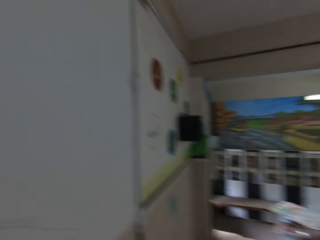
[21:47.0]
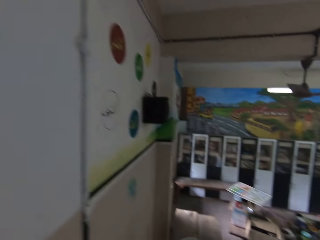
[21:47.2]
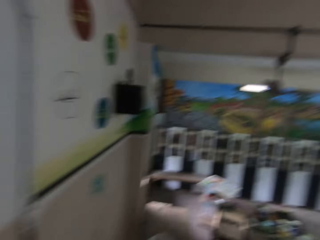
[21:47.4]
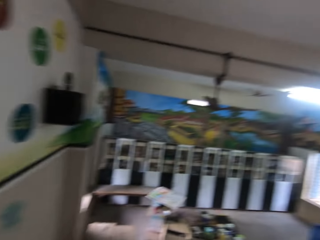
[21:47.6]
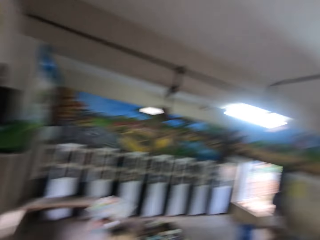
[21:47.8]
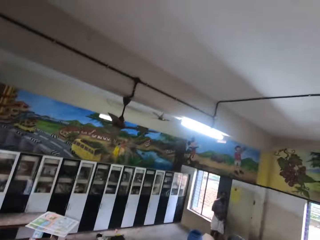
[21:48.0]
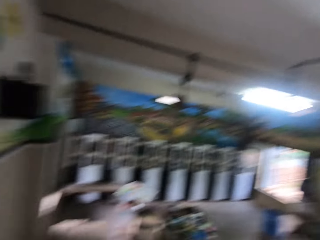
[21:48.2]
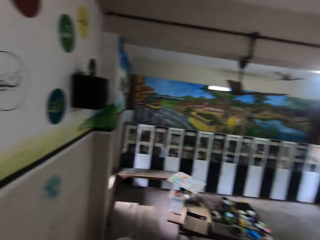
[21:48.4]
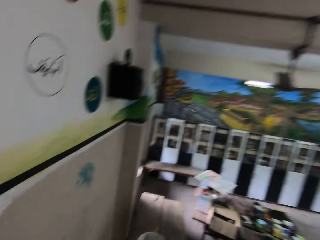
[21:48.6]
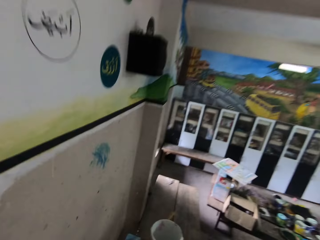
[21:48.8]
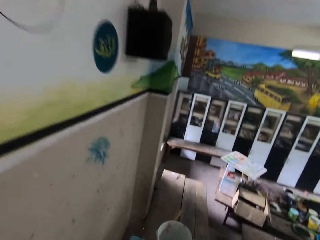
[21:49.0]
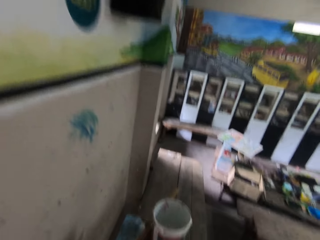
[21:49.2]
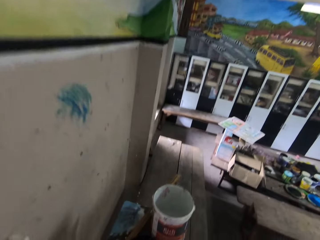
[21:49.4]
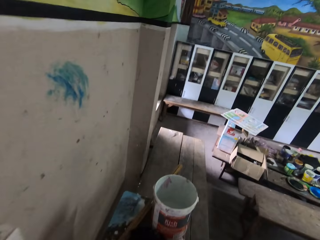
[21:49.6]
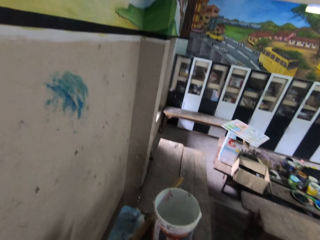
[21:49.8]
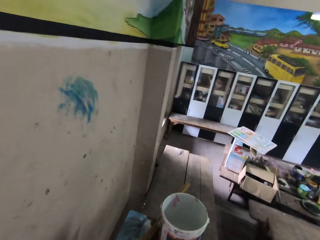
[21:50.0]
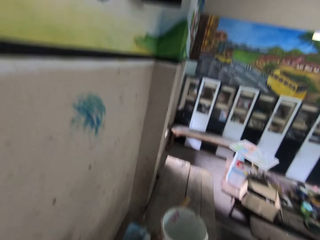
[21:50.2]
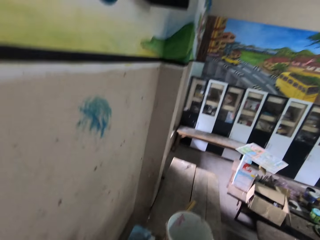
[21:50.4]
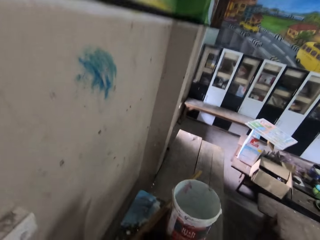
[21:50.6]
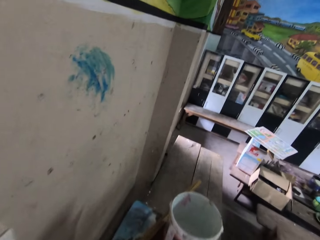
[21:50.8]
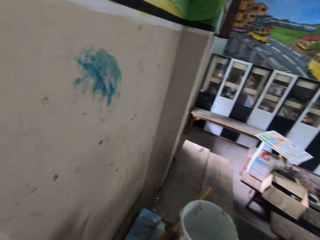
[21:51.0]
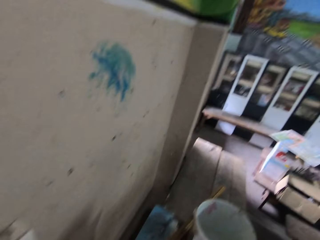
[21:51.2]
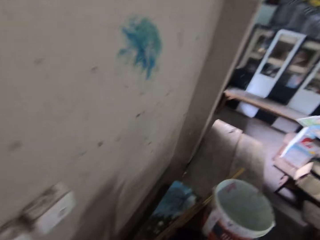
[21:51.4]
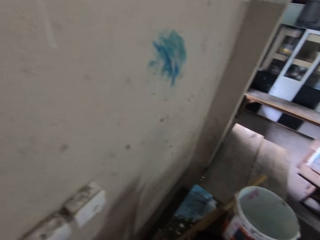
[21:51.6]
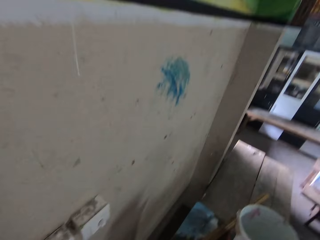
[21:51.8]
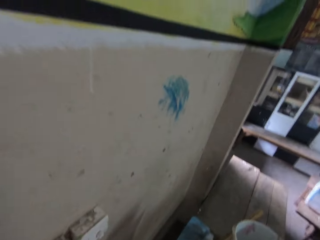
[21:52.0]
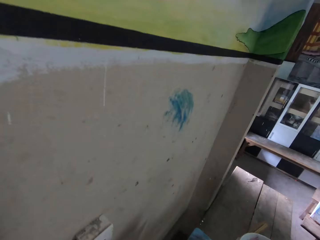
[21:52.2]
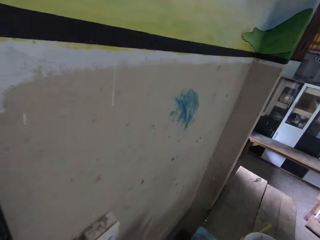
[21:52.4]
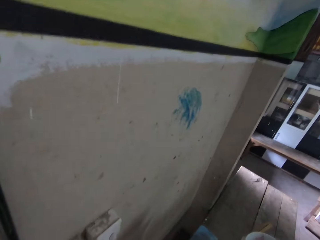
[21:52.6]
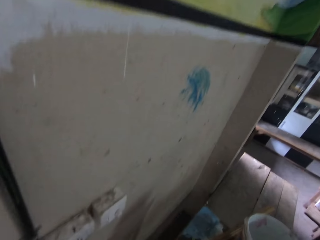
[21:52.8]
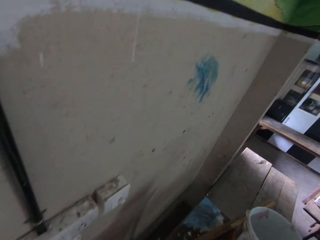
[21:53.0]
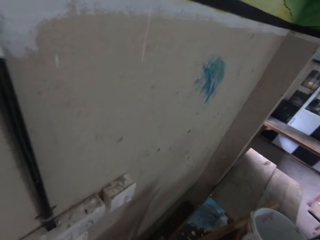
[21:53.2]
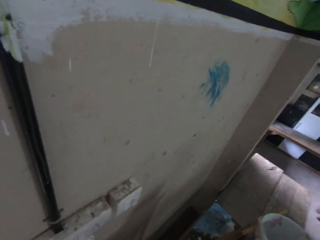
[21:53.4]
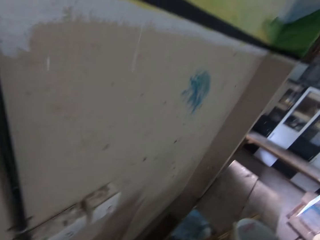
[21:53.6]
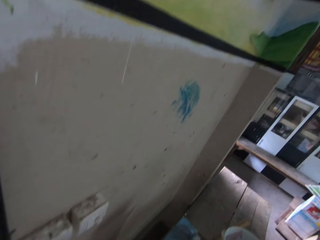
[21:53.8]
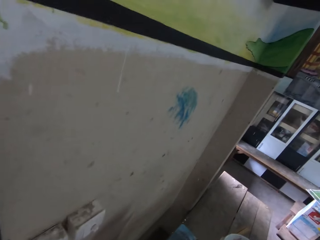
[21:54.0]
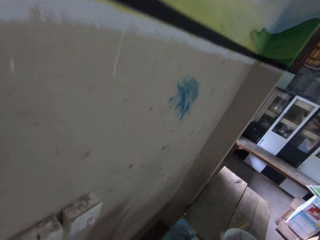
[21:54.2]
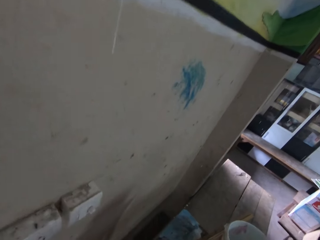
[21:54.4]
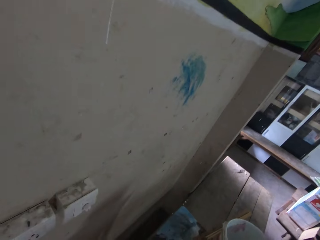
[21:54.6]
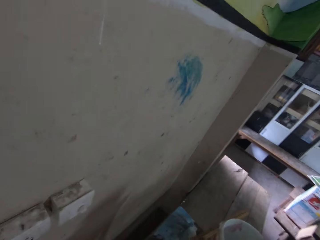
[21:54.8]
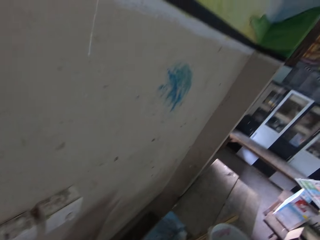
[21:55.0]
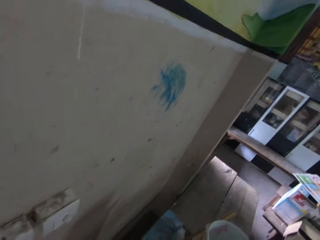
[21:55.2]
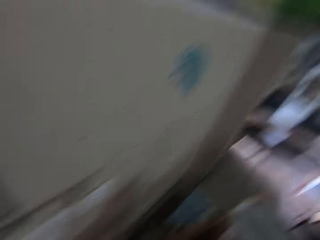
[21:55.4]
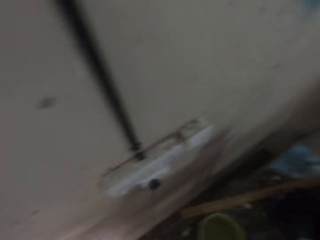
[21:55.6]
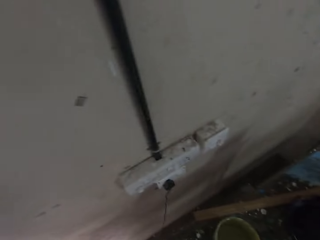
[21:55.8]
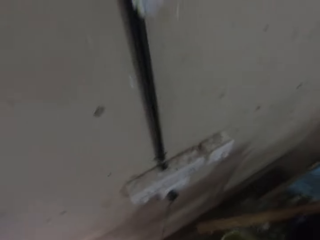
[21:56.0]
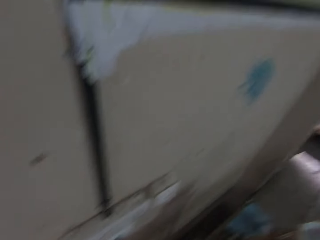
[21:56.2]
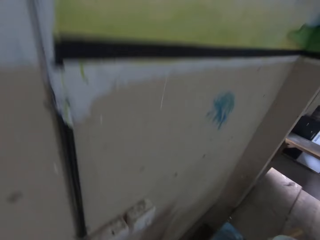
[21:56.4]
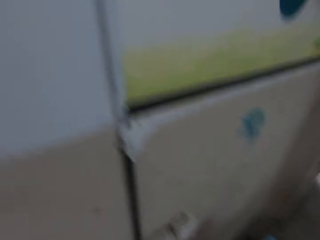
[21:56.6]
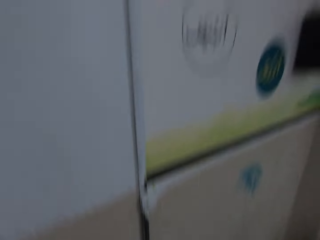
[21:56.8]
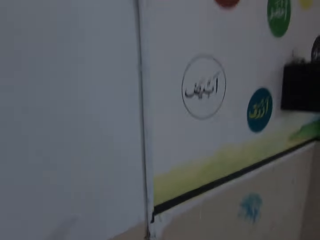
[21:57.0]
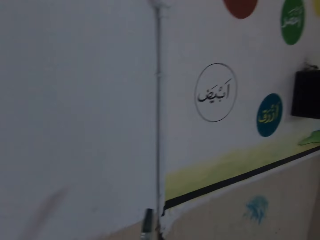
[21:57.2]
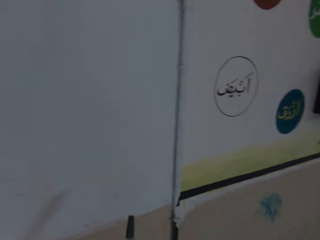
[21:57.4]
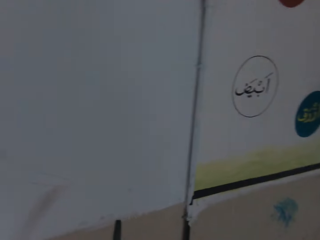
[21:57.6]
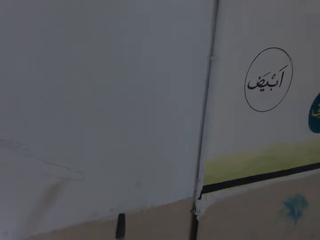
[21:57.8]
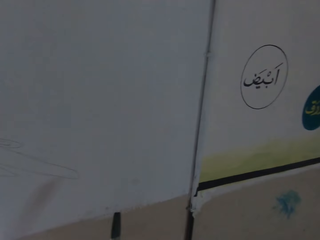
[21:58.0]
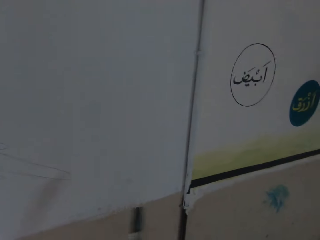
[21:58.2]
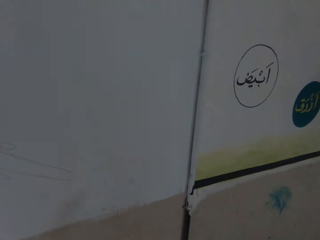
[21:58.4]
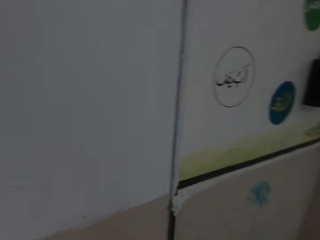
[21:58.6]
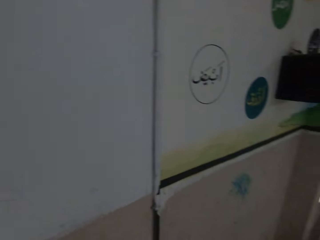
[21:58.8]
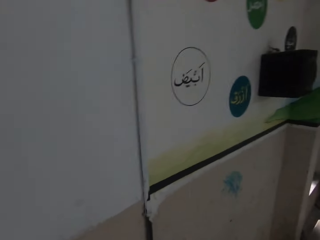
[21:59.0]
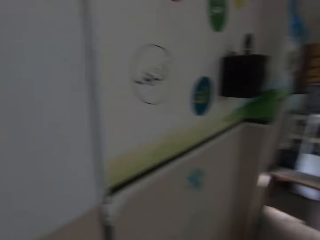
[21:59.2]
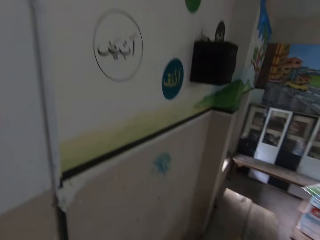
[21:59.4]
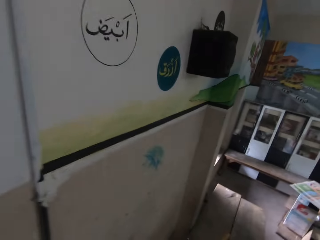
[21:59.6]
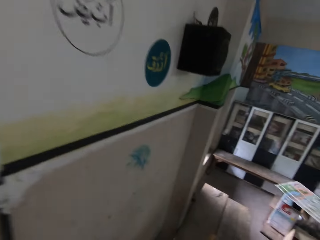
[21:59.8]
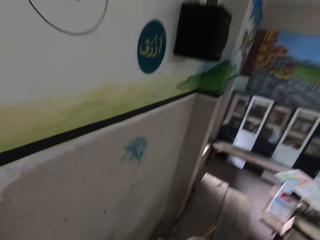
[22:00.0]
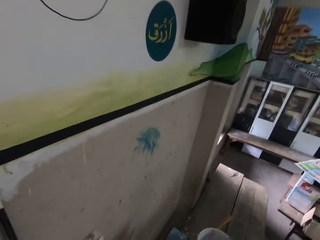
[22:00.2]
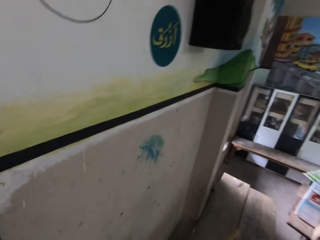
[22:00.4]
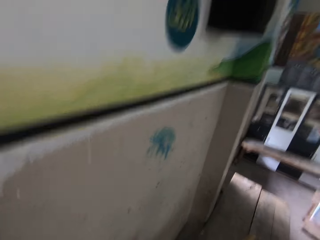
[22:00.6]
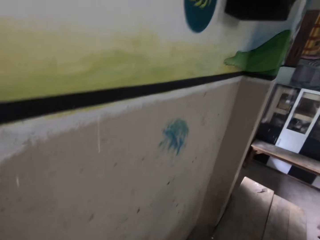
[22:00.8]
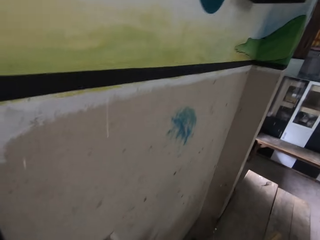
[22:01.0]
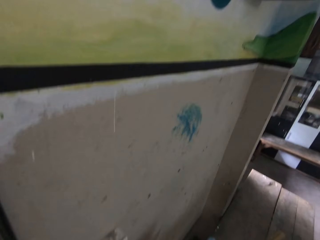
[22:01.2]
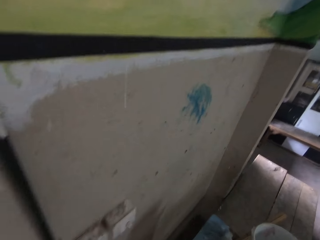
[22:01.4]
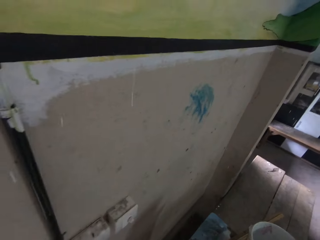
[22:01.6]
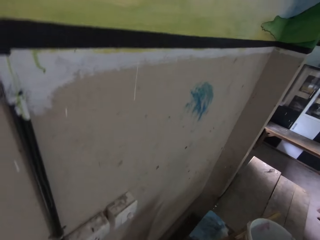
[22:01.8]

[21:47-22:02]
The camera wearer looks at the cabinets. He looks at the wall. He holds a marker in his right hand. He looks at the electricity pipe.

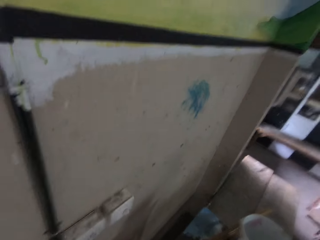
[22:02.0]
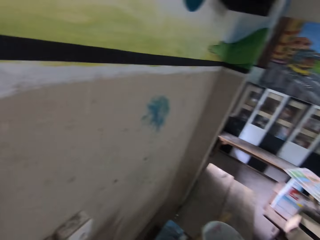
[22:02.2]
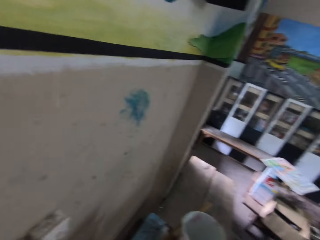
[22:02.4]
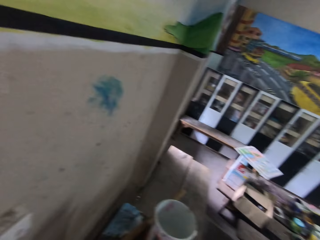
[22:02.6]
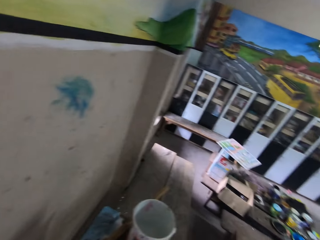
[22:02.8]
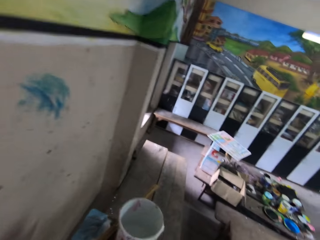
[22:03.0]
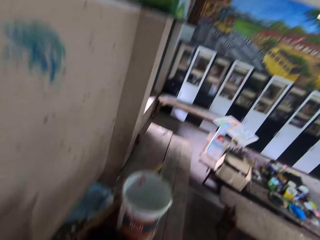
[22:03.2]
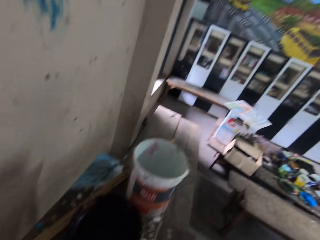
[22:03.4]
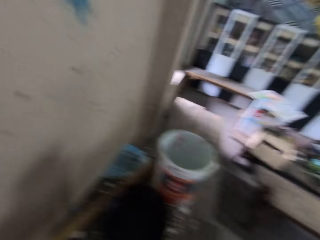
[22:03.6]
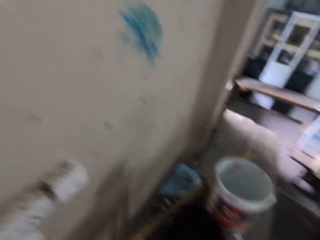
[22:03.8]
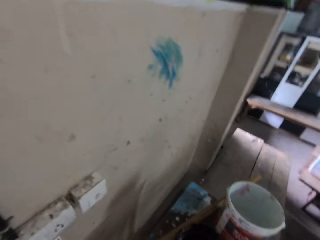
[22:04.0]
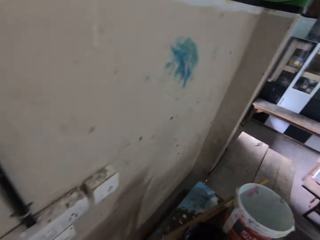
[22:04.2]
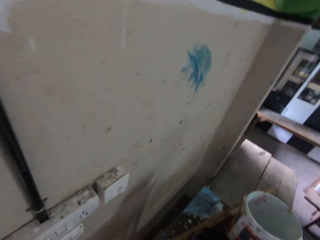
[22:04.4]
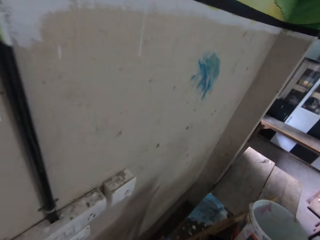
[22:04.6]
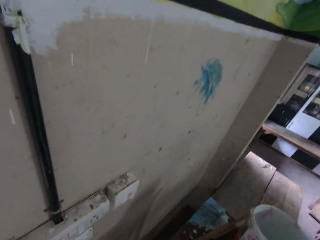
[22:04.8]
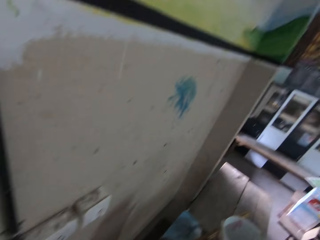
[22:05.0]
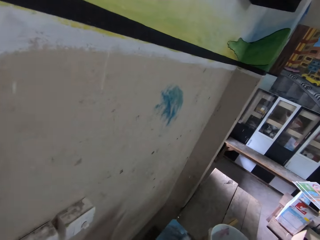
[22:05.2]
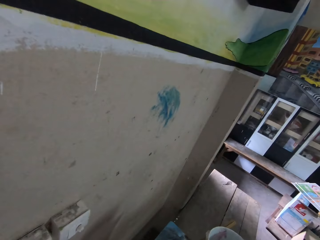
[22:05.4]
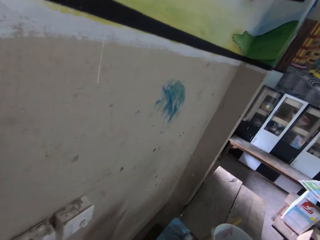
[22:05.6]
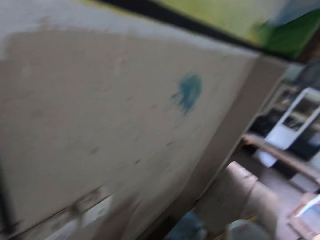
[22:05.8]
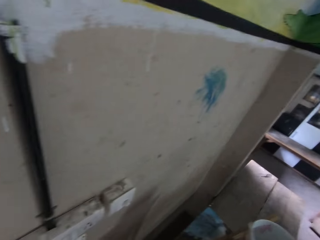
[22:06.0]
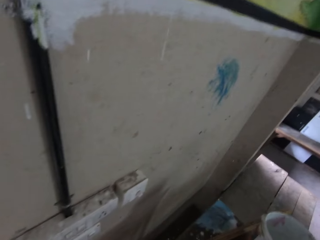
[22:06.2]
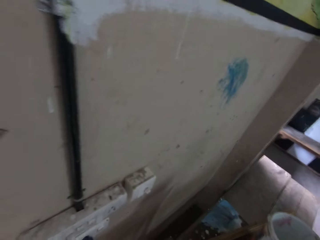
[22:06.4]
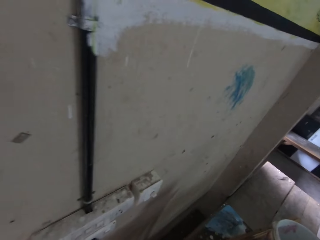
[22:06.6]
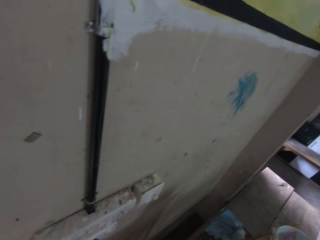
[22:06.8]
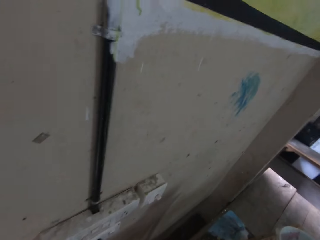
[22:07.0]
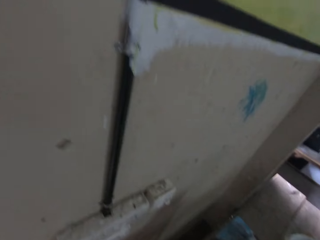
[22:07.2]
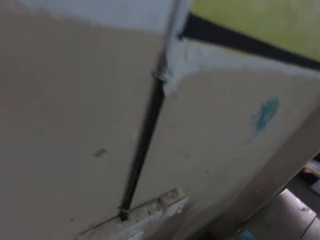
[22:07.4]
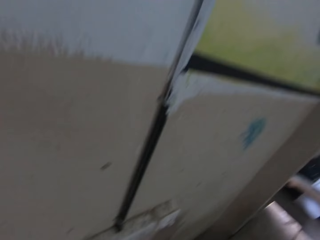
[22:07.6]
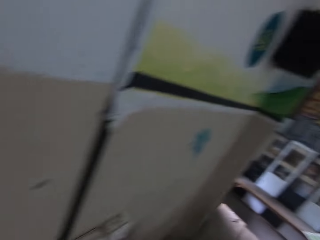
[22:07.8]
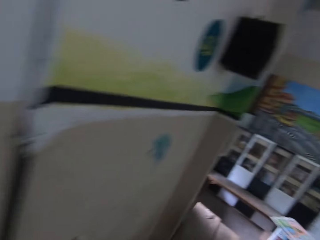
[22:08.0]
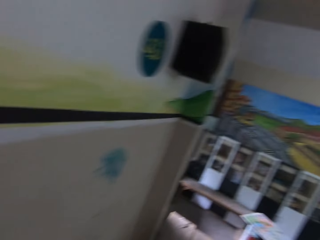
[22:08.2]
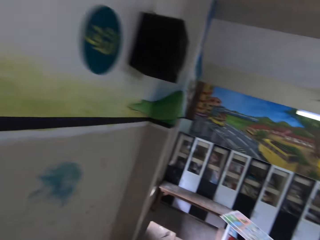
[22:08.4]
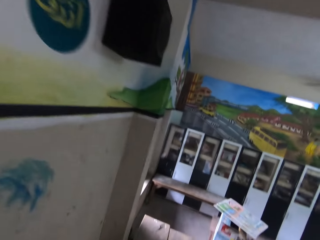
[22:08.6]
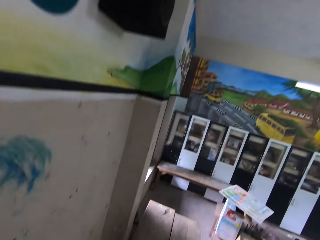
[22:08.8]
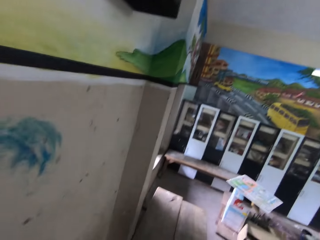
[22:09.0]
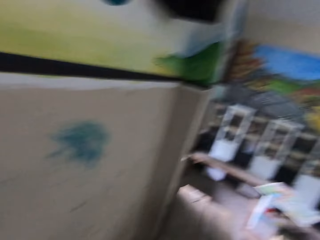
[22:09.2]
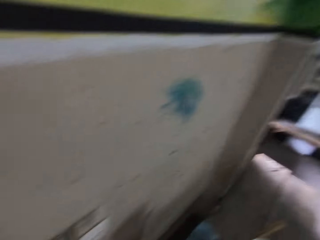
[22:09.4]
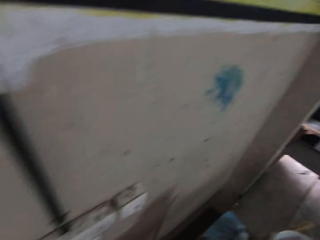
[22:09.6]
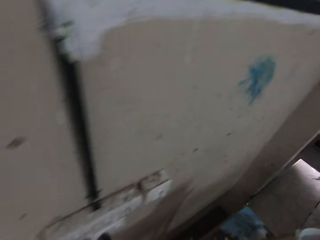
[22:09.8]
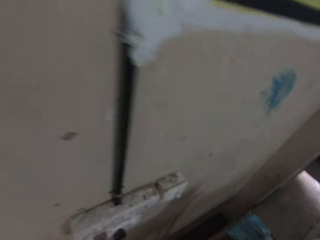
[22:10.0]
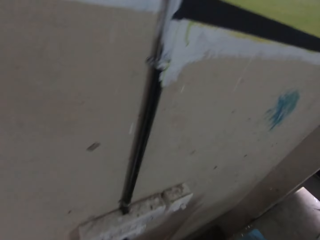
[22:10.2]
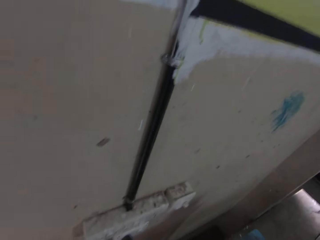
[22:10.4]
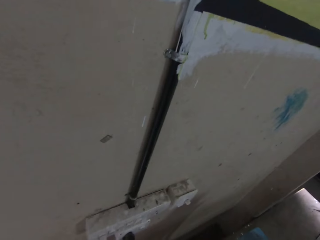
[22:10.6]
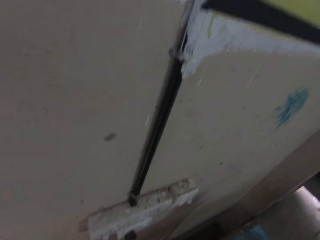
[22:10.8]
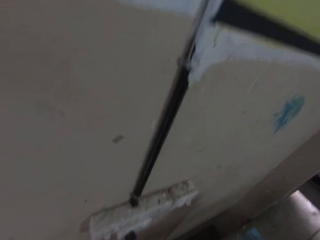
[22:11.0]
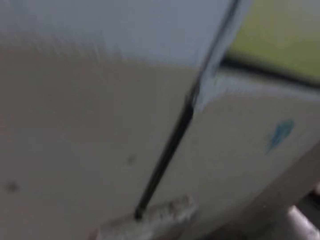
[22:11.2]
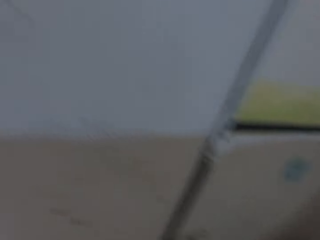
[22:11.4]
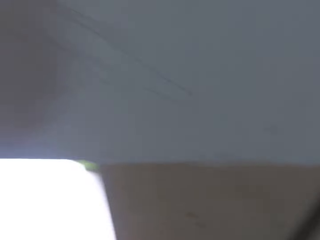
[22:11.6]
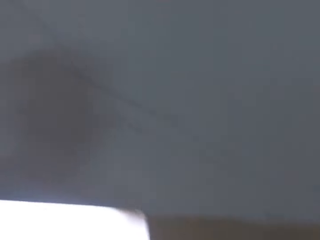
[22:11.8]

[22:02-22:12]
The camera wearer looks at the sockets.
